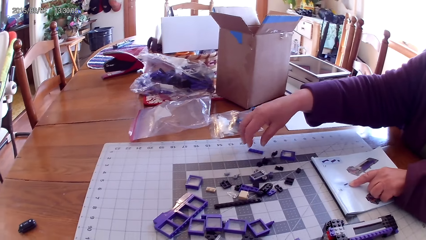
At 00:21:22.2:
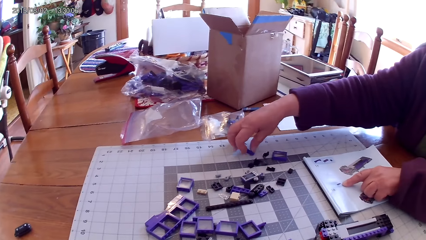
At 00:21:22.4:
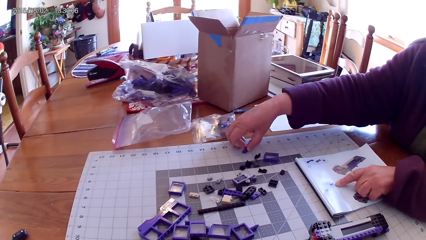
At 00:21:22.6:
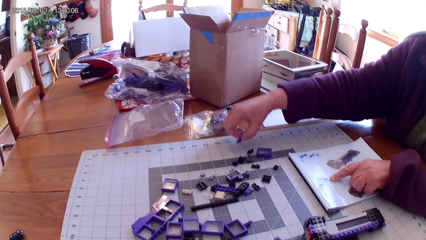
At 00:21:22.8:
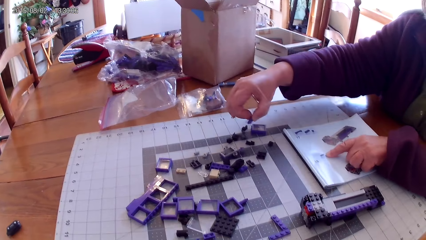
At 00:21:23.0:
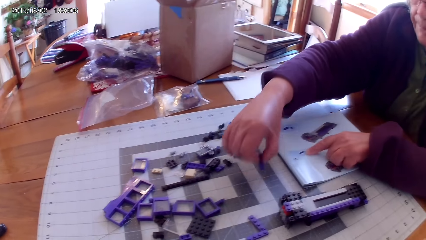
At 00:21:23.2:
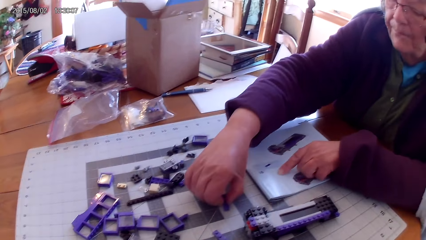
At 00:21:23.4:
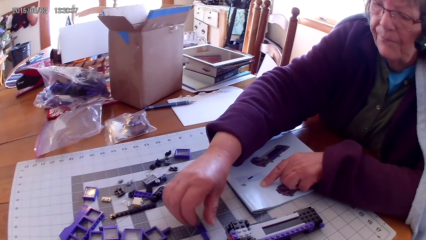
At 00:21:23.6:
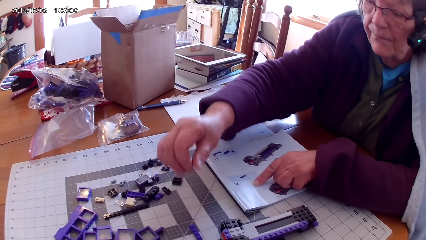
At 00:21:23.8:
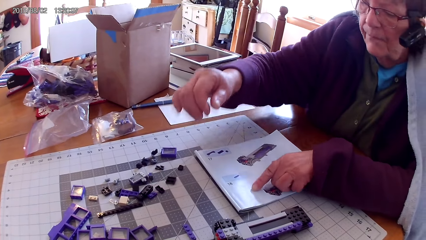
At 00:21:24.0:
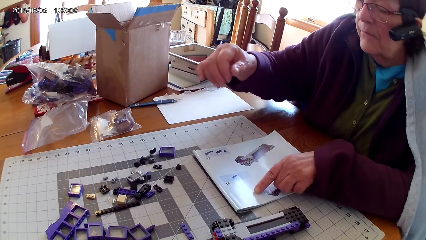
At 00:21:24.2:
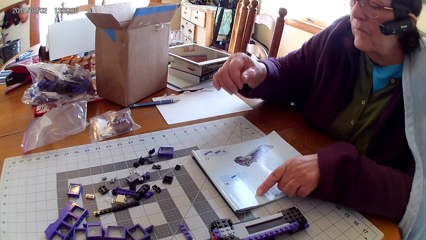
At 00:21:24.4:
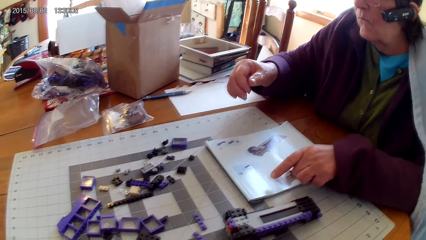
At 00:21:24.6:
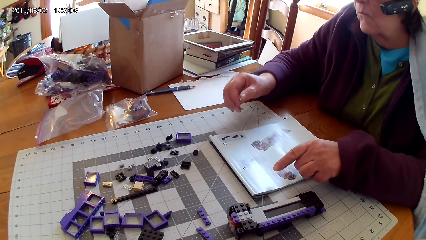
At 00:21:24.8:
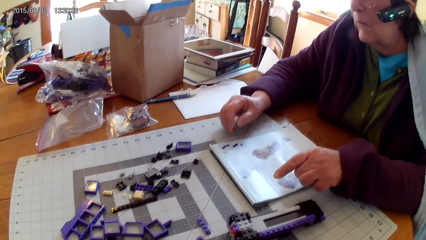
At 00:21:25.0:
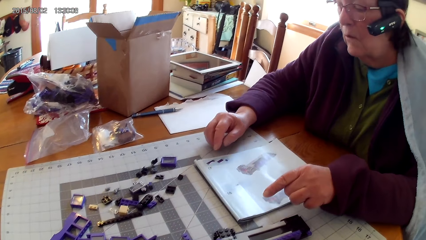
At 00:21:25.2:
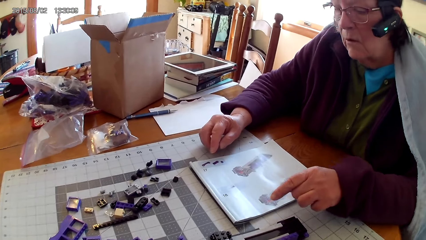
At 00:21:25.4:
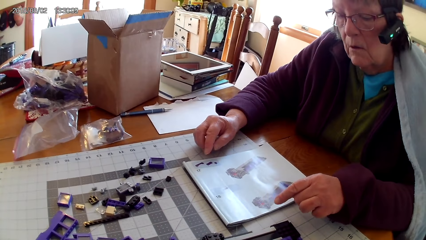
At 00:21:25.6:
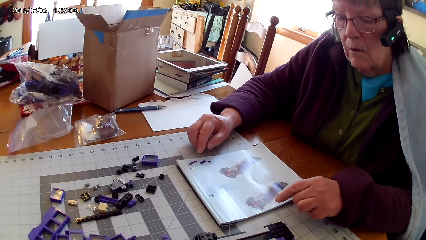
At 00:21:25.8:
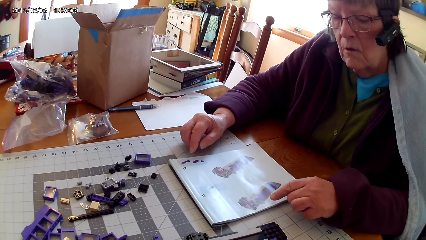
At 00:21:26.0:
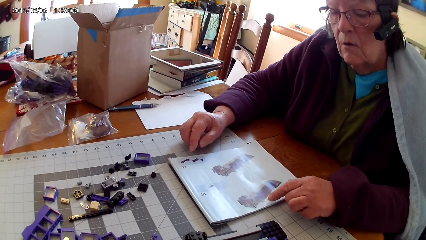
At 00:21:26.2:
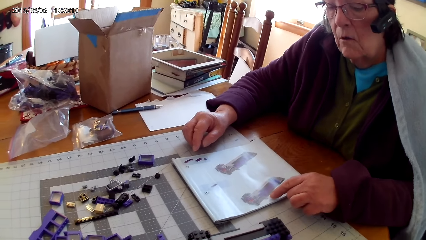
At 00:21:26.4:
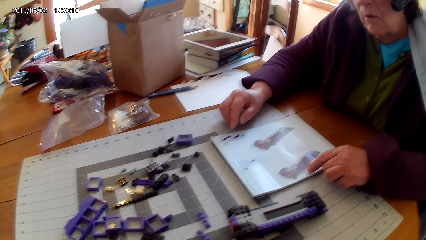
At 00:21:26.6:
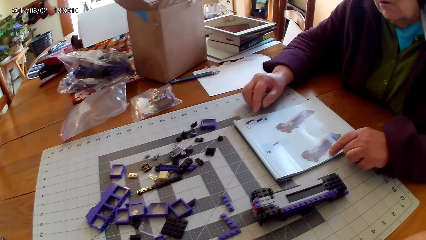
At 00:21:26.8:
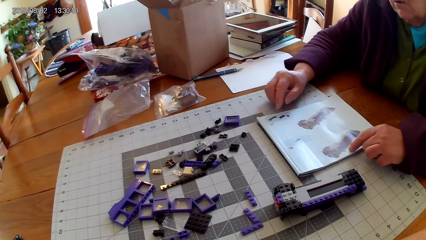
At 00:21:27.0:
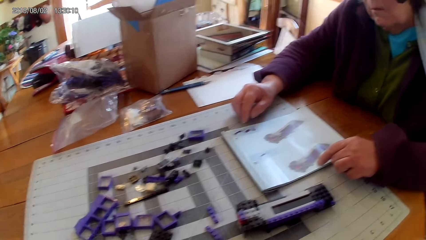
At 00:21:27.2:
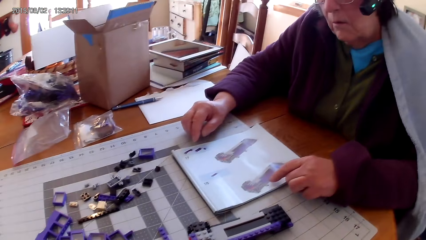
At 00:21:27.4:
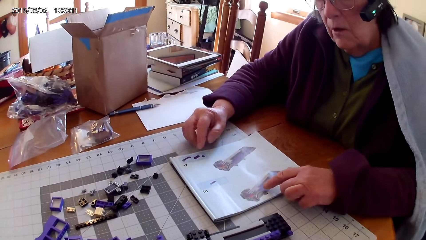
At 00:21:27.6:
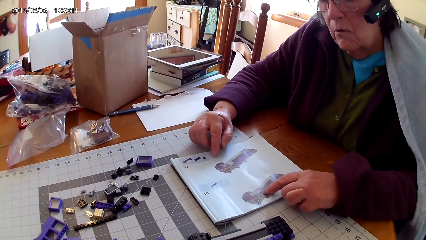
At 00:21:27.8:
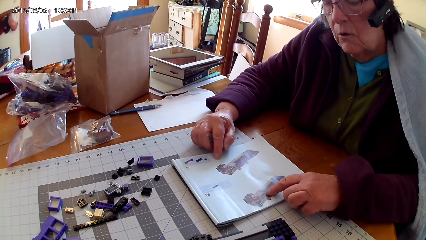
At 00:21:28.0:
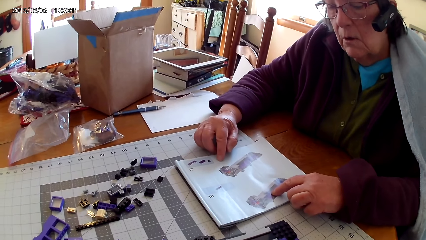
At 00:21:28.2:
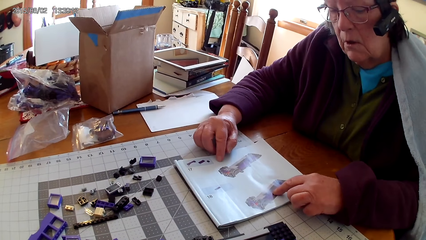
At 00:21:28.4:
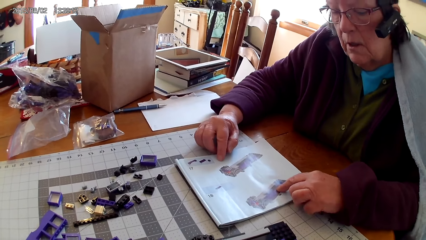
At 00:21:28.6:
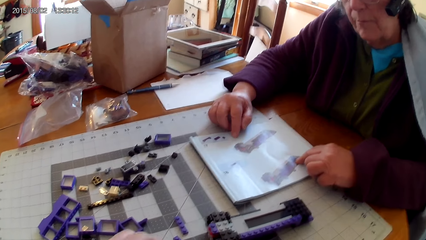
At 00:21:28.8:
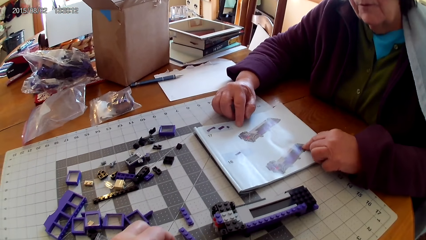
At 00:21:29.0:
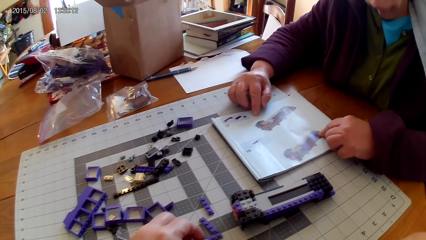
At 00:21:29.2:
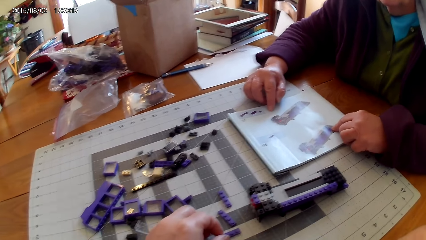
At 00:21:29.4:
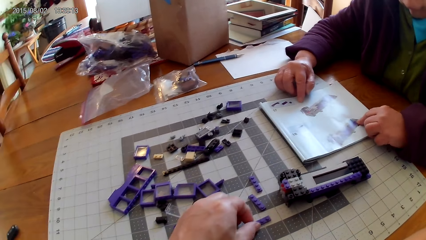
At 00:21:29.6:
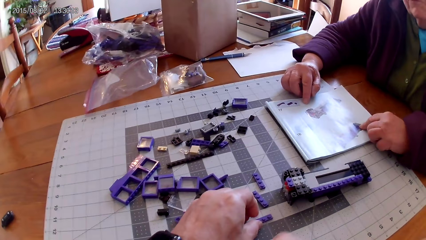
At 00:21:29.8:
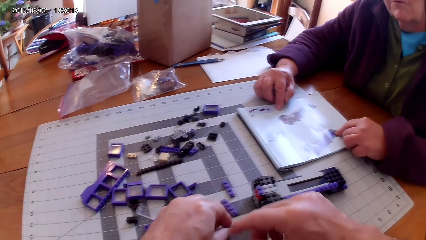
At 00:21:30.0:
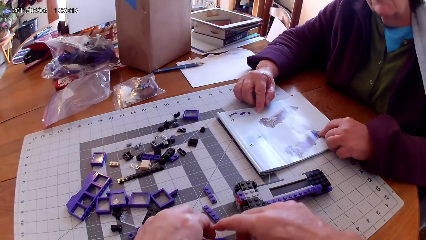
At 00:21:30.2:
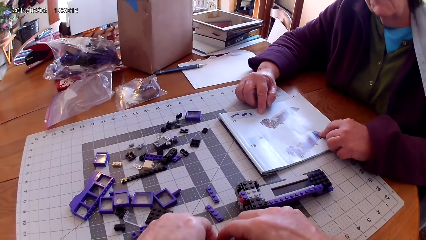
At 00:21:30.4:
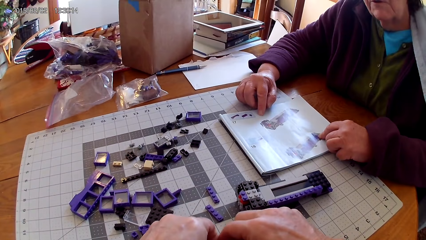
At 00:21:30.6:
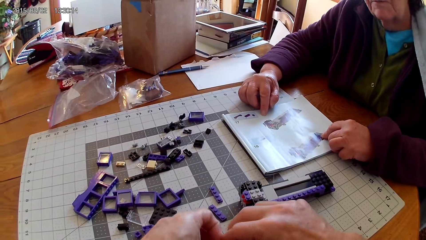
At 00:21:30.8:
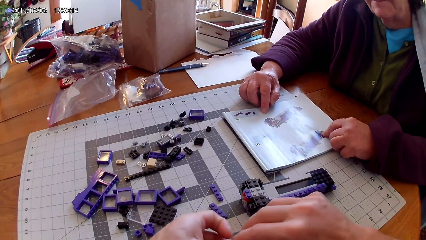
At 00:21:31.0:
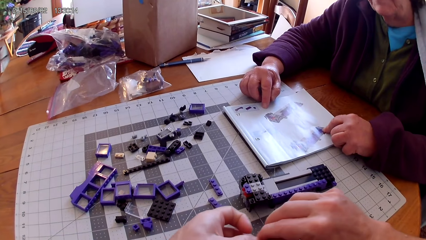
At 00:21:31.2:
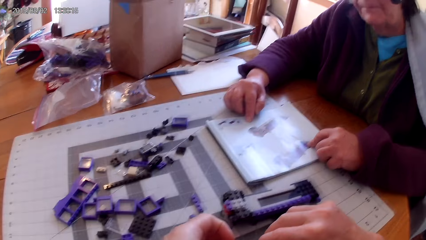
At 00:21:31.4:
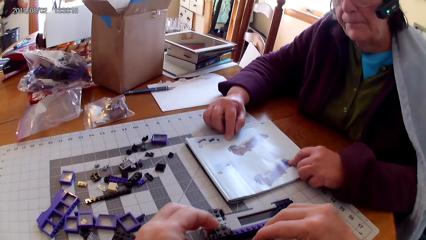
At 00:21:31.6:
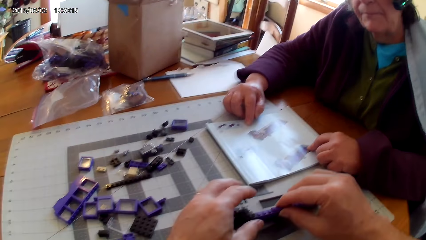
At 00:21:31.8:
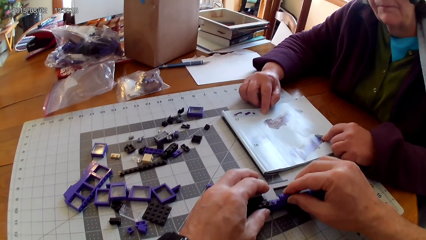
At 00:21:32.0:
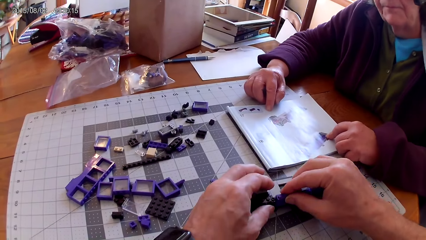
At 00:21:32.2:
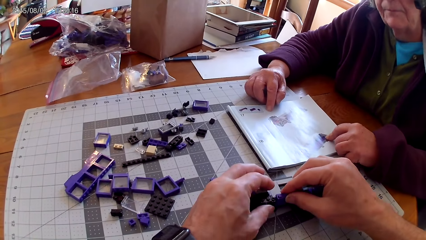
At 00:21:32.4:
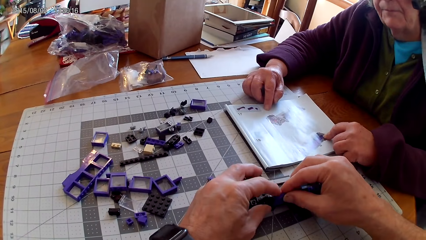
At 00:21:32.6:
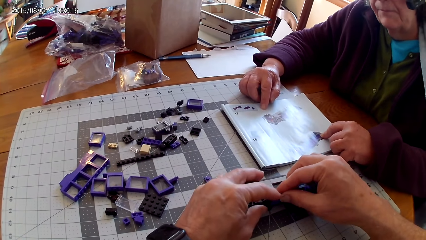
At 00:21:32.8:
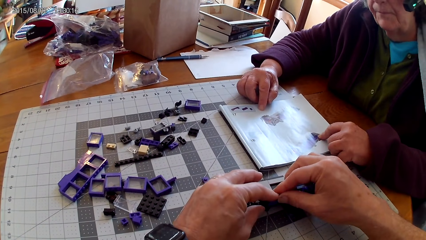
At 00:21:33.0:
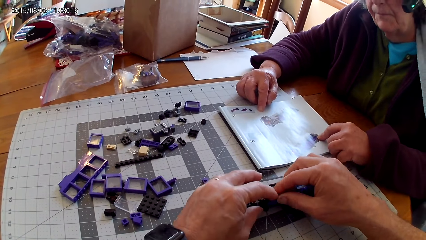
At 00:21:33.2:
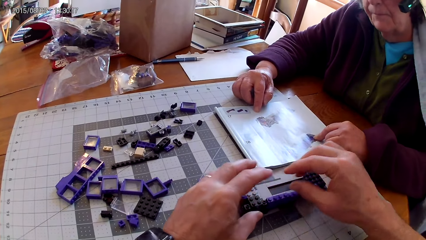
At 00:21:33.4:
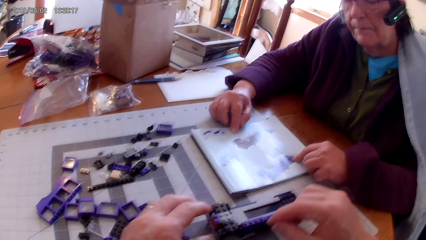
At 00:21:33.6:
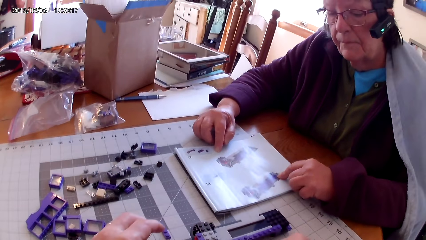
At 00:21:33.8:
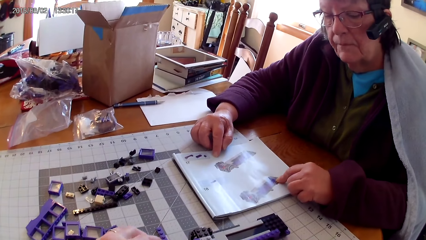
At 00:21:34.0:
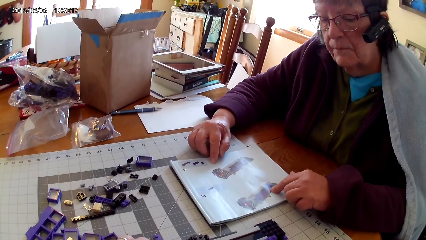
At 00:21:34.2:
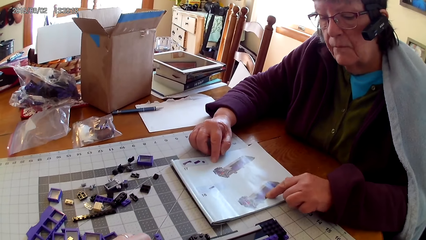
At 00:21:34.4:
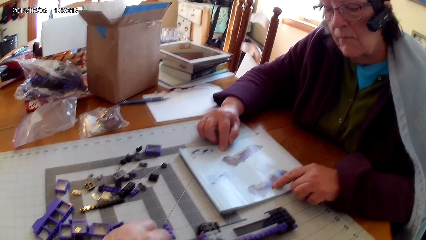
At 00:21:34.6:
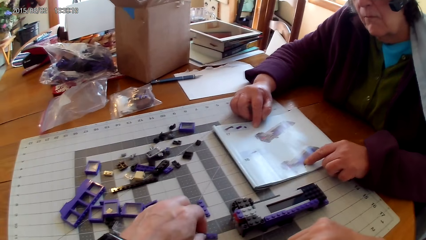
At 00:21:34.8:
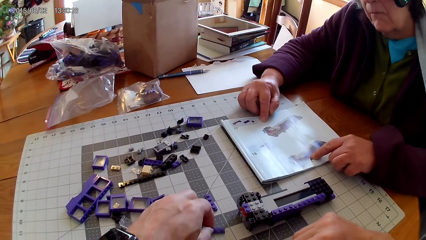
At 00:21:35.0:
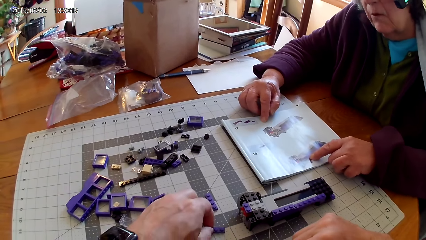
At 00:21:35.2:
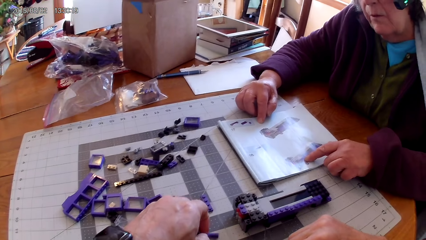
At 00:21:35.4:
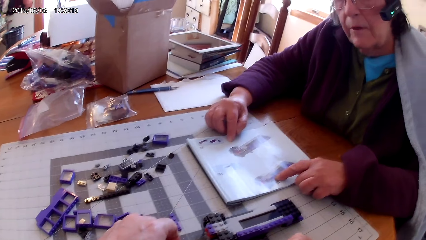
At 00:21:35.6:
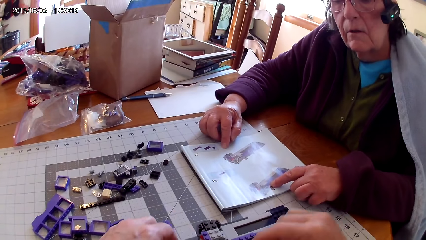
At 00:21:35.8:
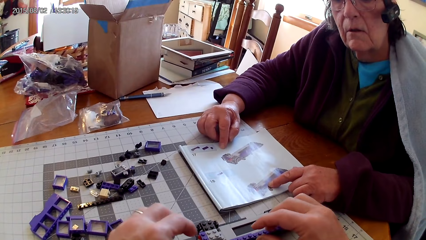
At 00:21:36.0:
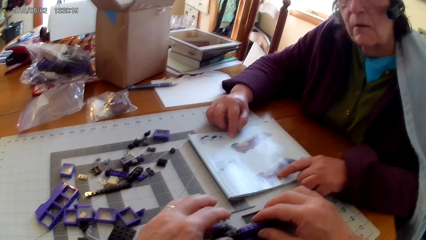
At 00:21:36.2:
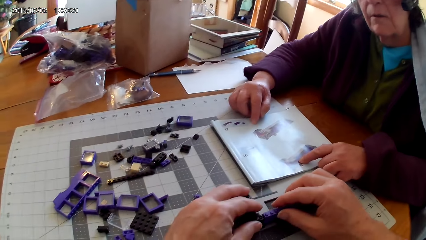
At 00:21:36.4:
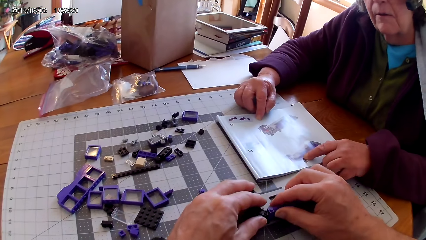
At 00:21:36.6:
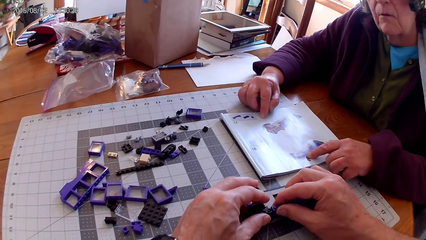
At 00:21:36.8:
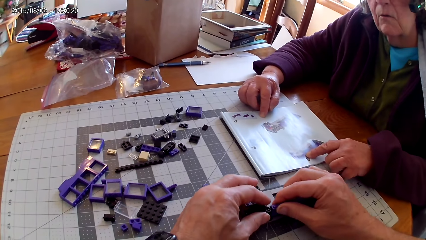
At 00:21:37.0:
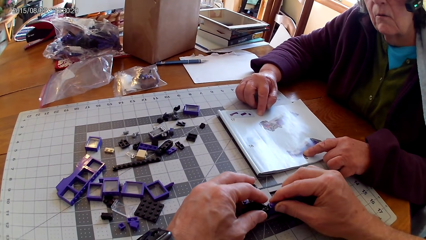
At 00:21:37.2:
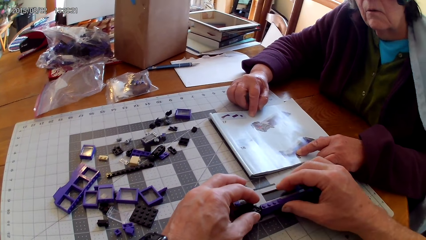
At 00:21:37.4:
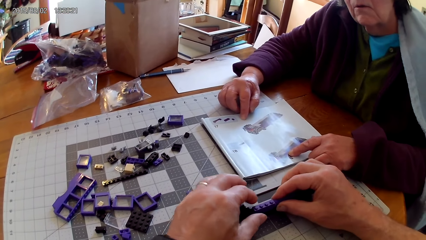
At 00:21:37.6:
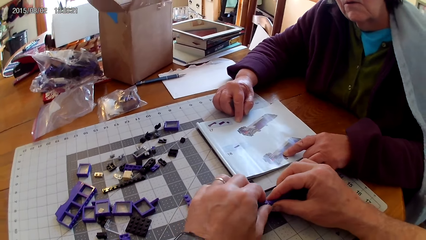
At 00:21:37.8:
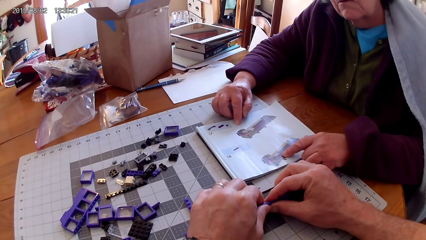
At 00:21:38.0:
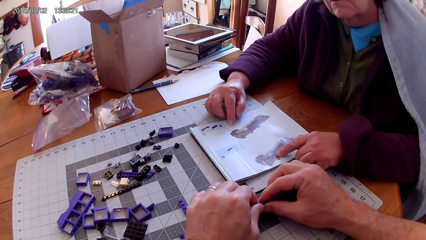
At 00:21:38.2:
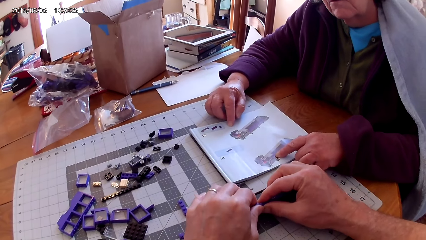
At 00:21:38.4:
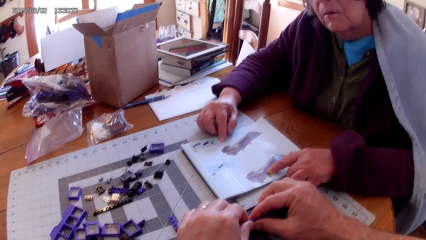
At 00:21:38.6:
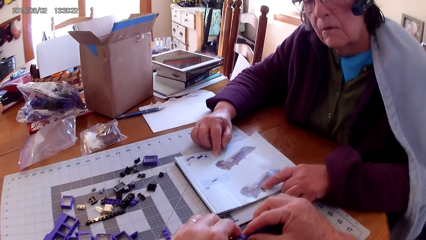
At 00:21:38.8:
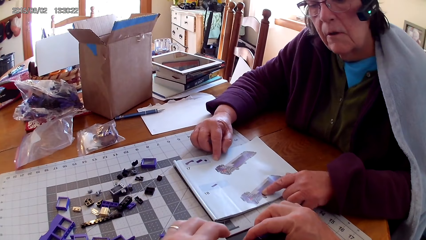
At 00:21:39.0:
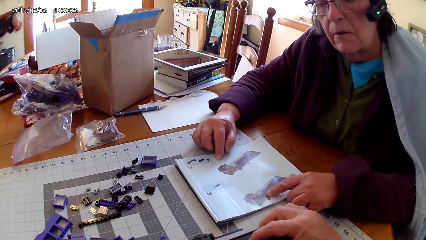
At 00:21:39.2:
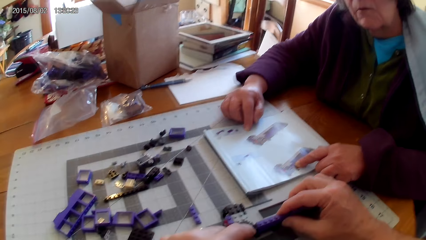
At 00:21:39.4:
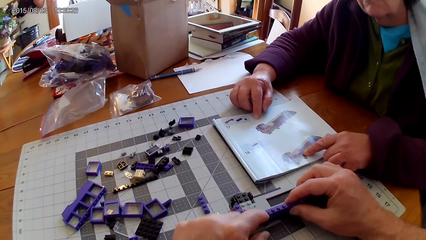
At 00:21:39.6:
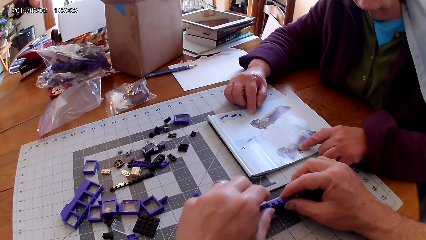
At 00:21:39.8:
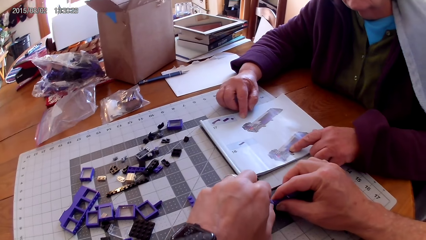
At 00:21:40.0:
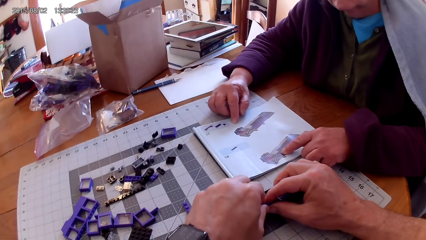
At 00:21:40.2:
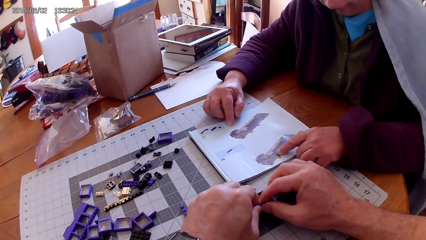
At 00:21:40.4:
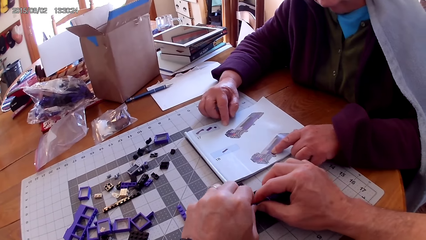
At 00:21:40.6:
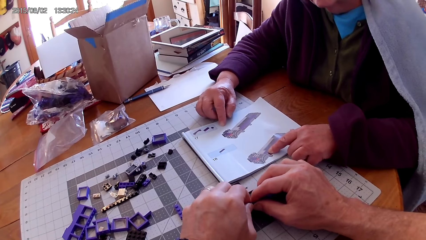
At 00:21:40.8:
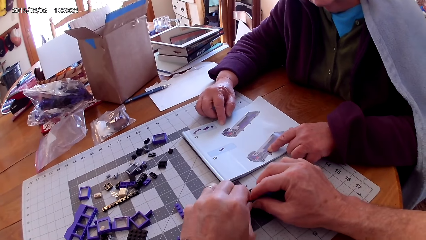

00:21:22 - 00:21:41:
A person takes another spare part, puts the spare part aside, and reads the manual book. The person puts a hand on the table. The person reads the manual book. The camera wearer takes a spare part. They fix the spare part in something. They remove a hand from something. The person reads the manual book. The camera wearer makes something.
